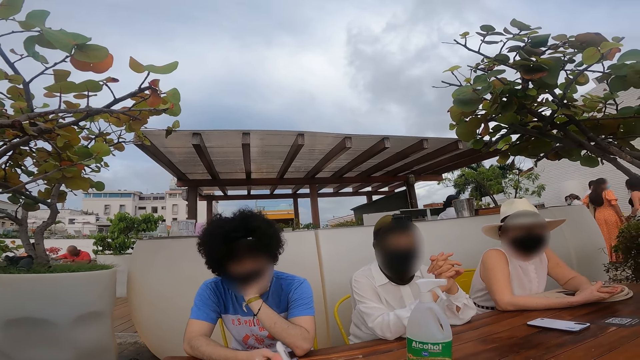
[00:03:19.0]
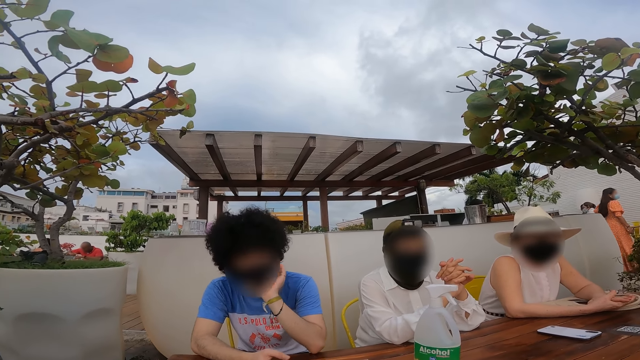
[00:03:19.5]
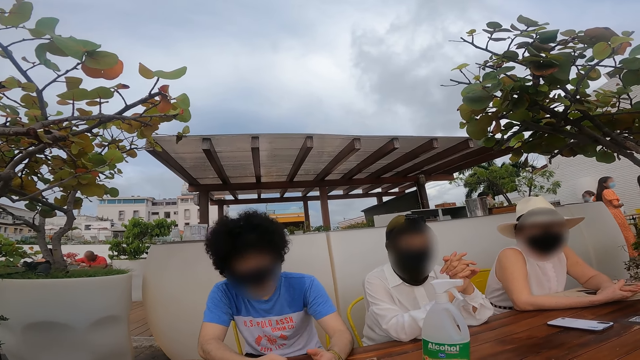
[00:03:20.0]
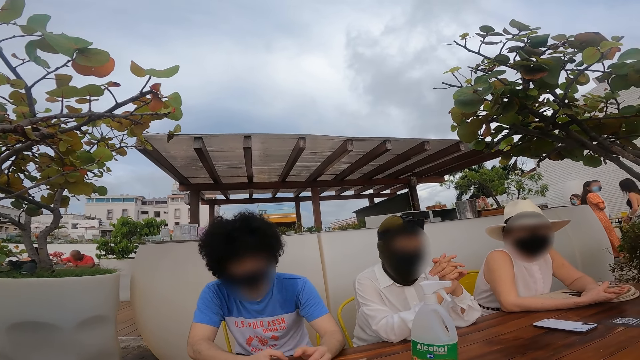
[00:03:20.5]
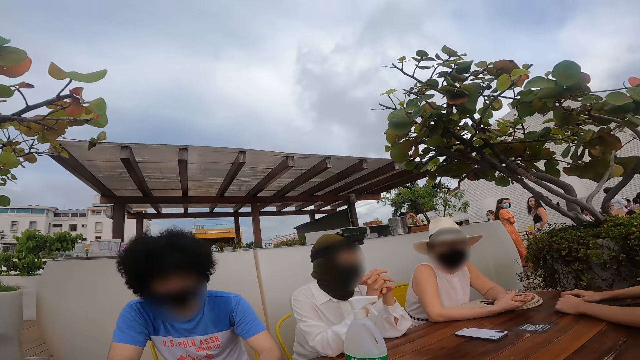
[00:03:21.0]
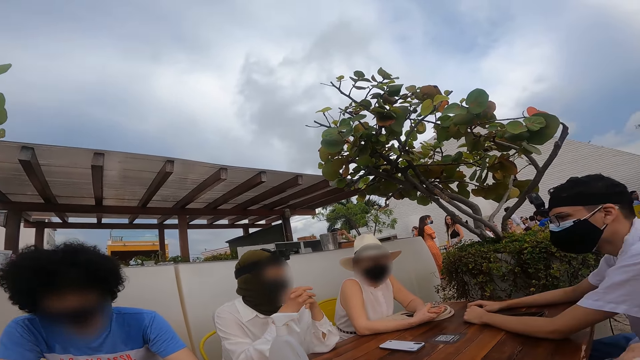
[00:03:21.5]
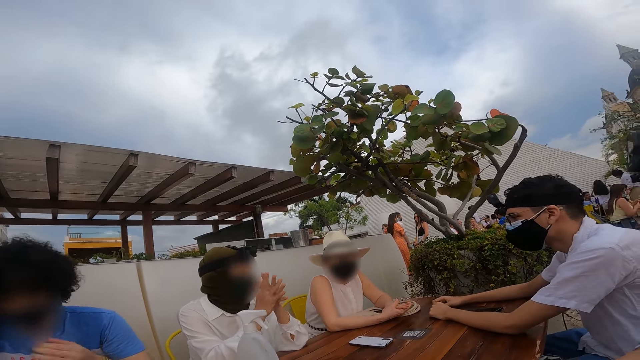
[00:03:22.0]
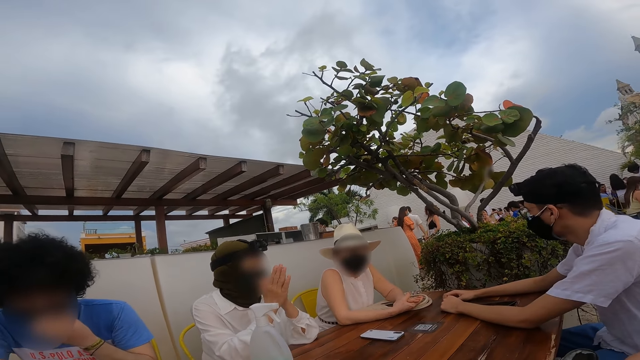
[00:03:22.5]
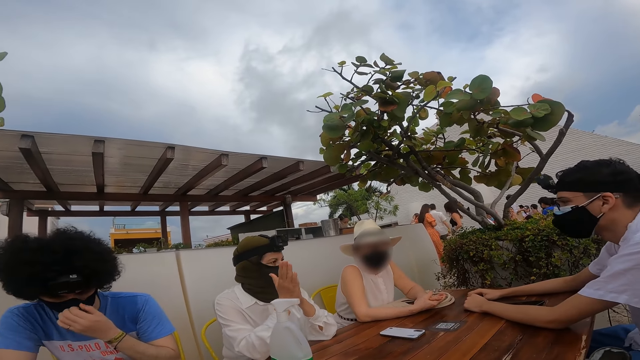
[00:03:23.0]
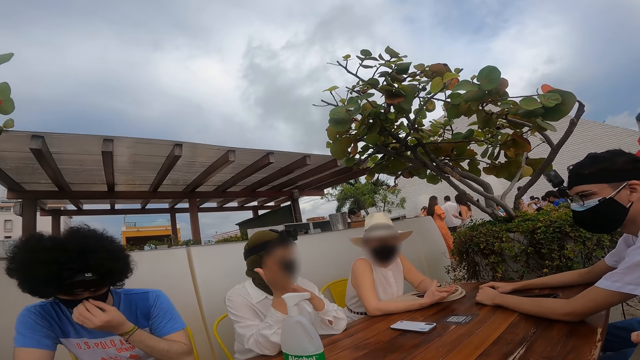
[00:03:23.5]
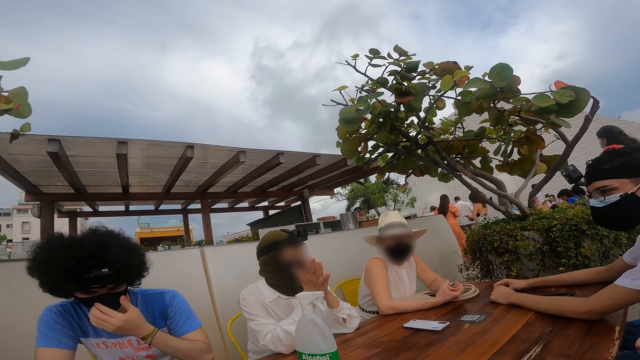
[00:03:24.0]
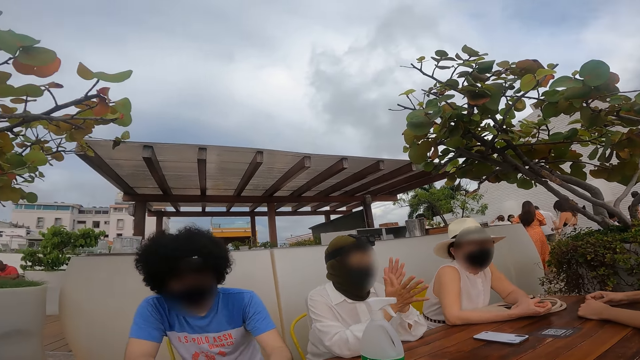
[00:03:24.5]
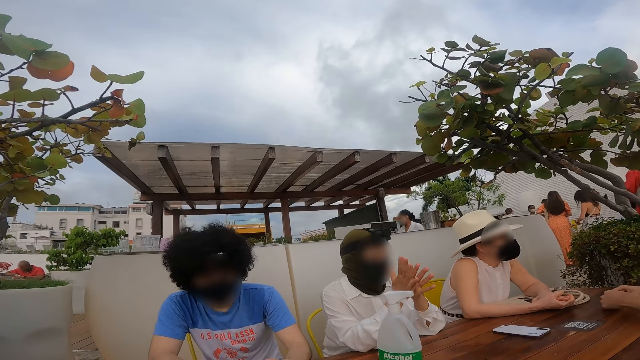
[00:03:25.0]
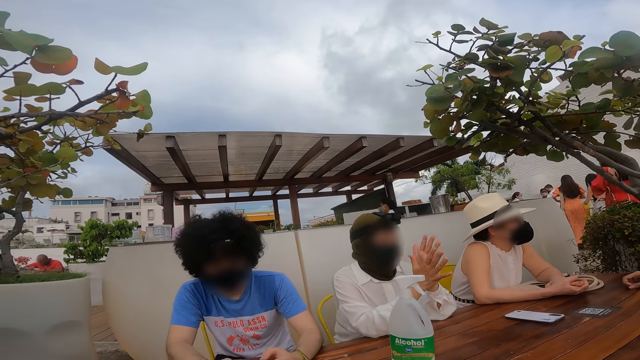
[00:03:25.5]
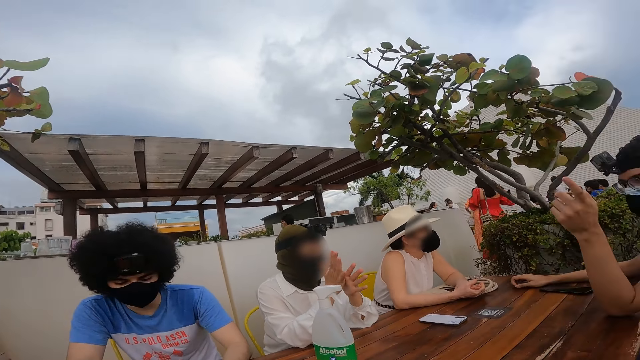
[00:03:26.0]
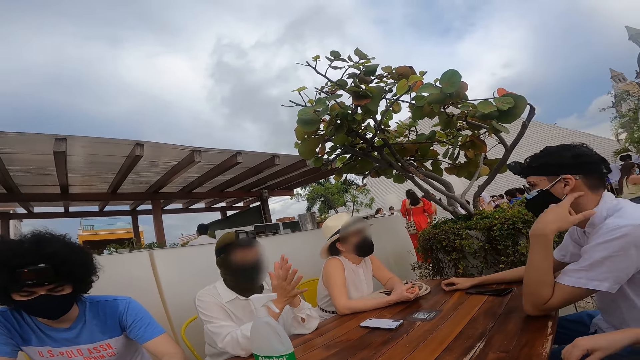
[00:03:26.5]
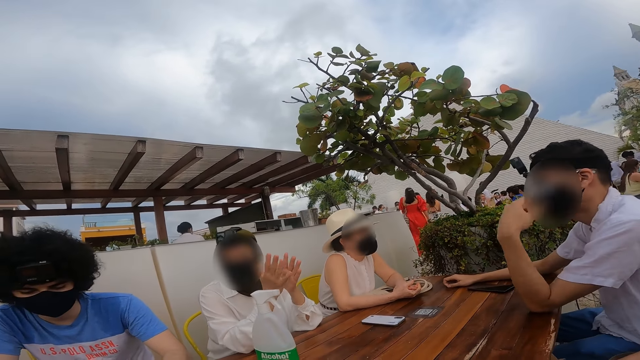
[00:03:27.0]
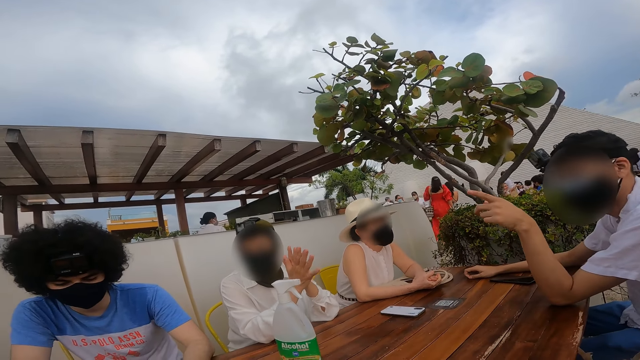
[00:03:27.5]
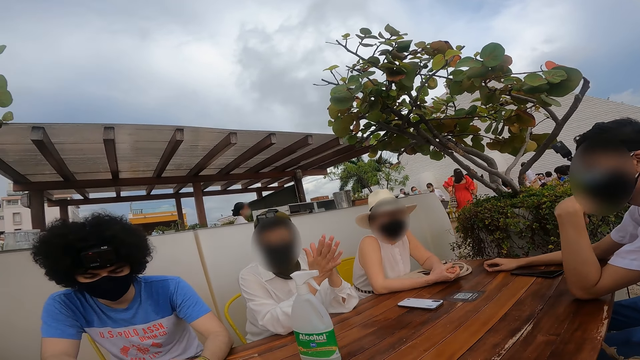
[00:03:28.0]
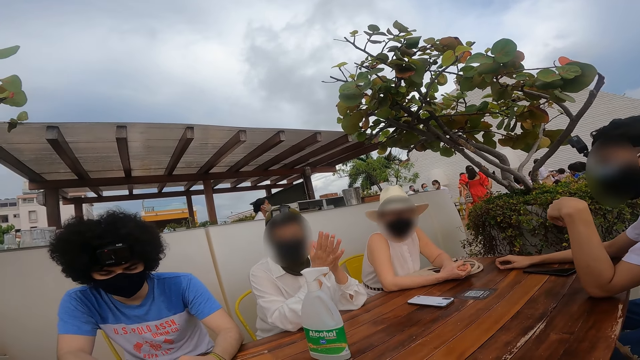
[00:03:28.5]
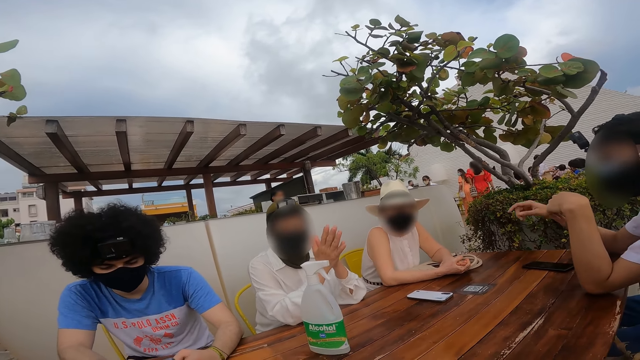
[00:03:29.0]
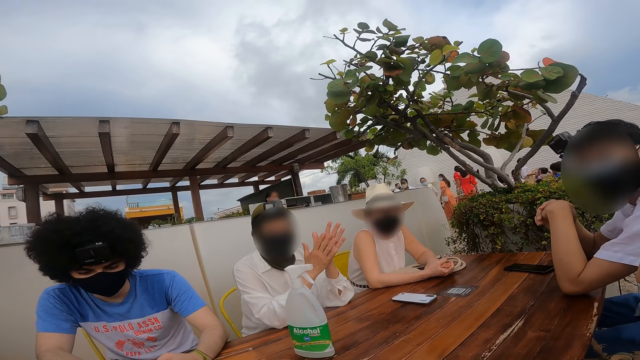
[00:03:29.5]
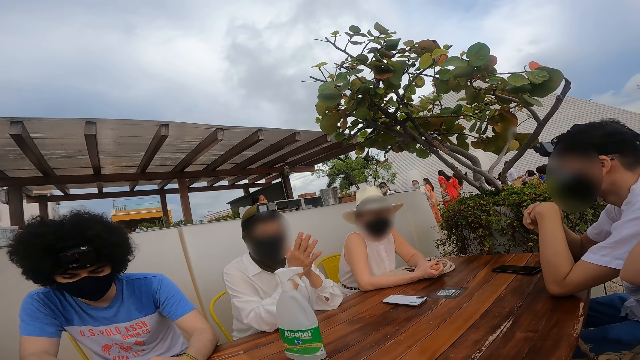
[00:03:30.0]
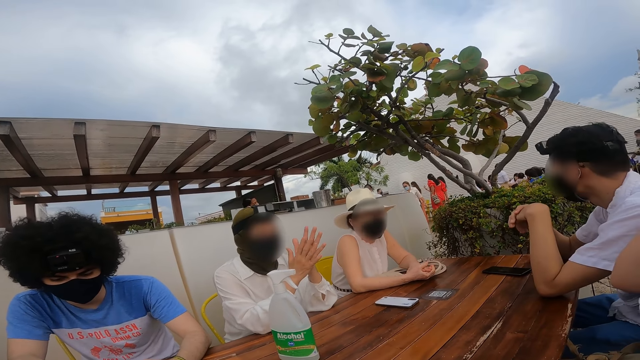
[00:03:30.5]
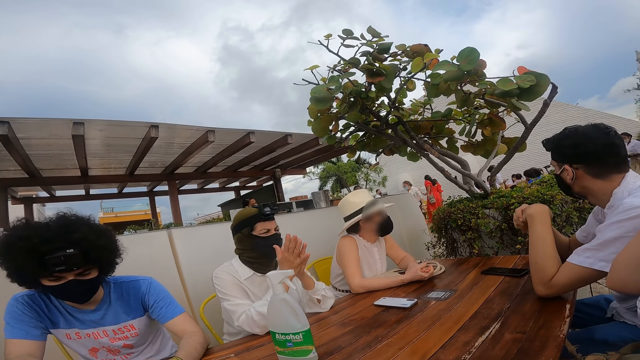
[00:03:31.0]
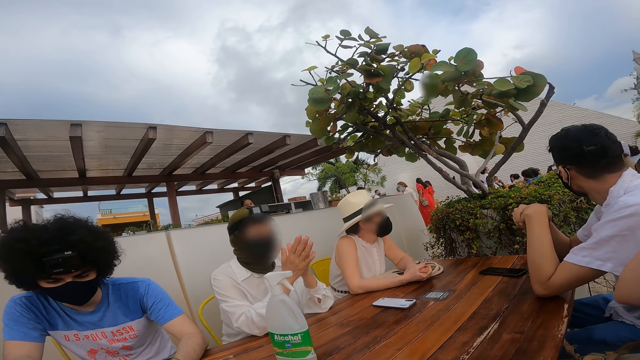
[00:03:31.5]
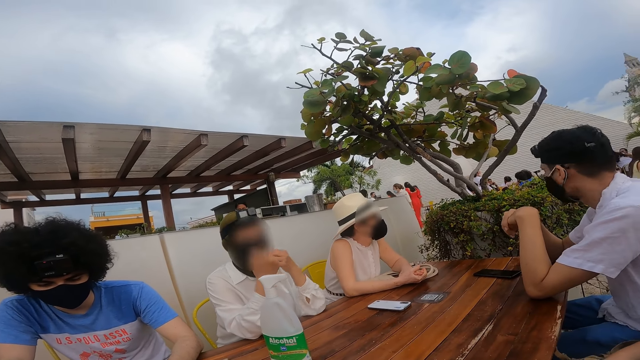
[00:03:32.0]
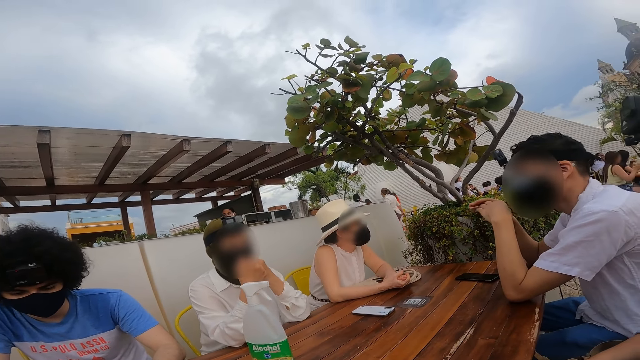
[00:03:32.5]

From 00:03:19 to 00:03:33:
A person holds her hands together. Another person points to something.

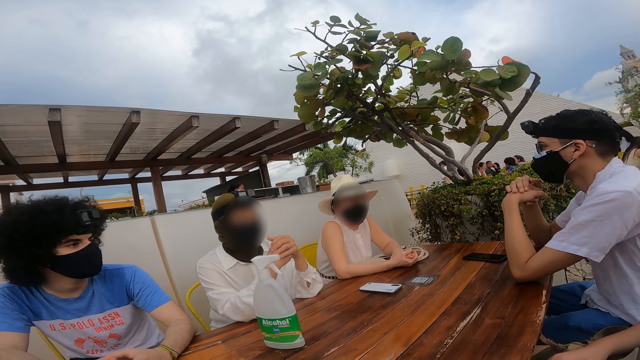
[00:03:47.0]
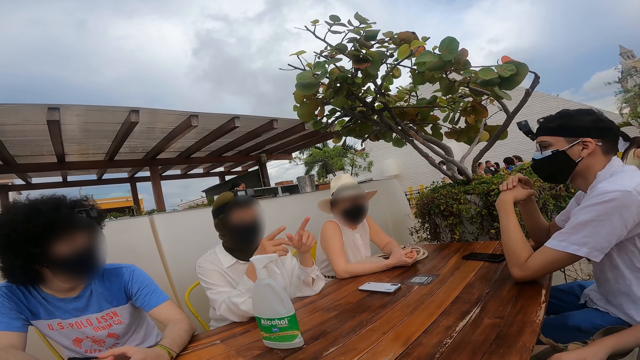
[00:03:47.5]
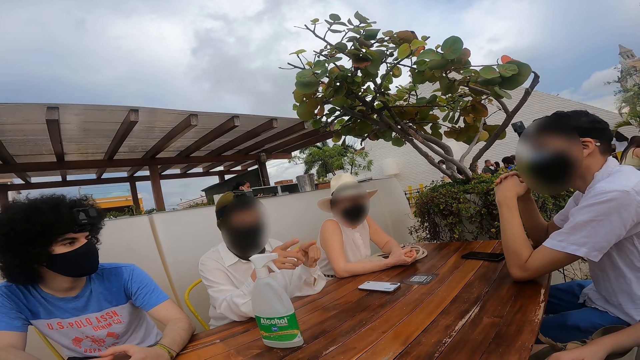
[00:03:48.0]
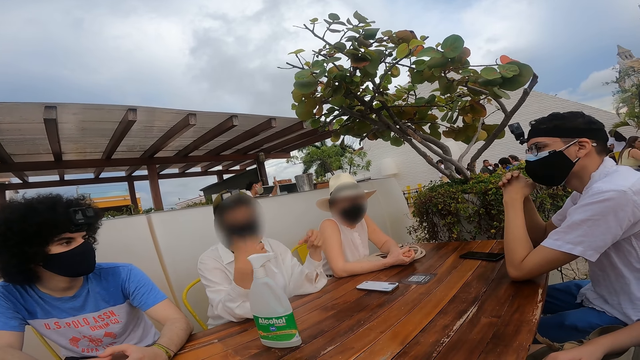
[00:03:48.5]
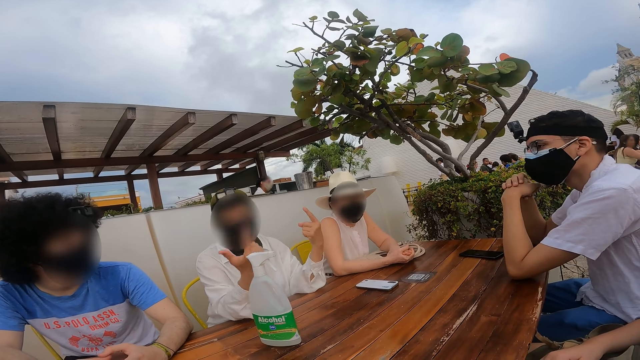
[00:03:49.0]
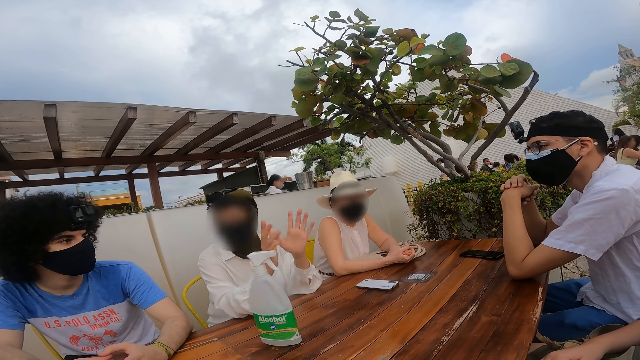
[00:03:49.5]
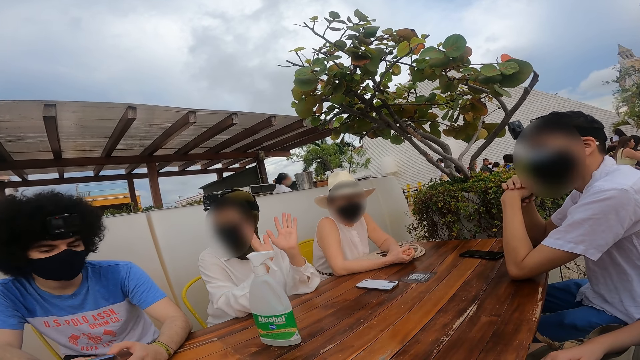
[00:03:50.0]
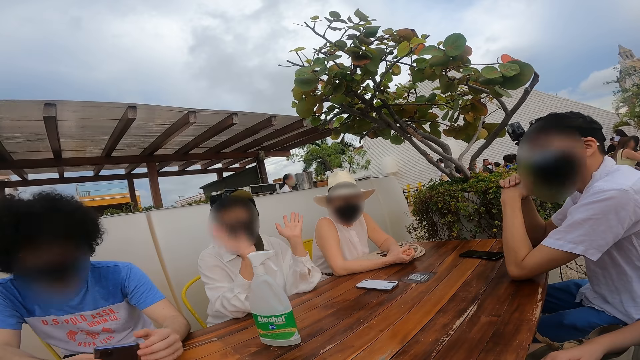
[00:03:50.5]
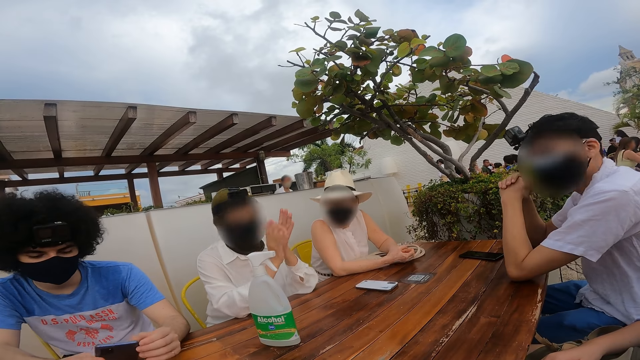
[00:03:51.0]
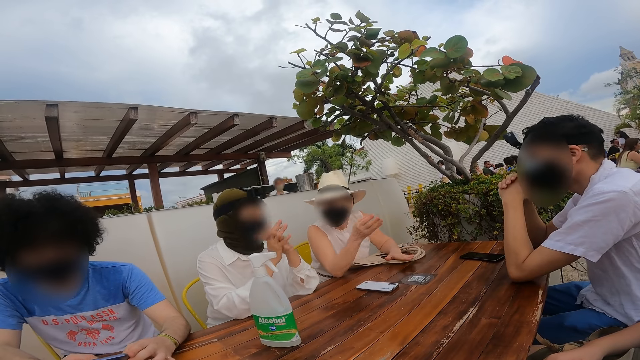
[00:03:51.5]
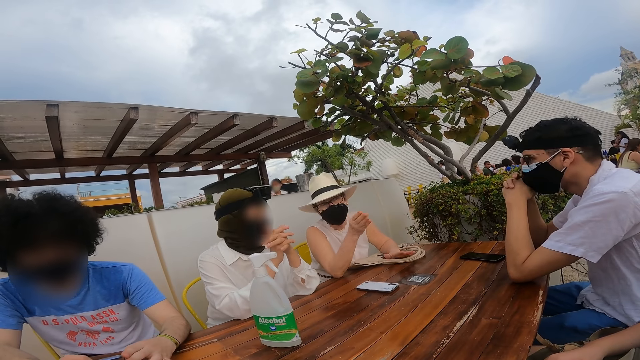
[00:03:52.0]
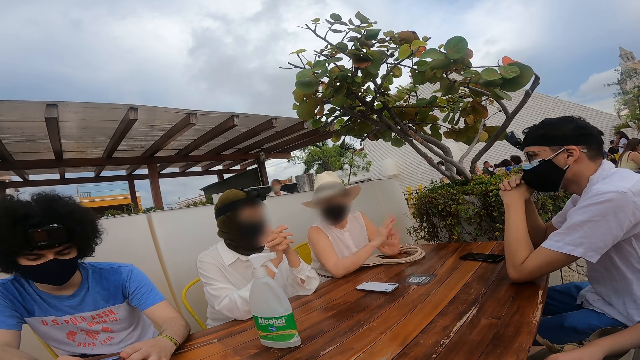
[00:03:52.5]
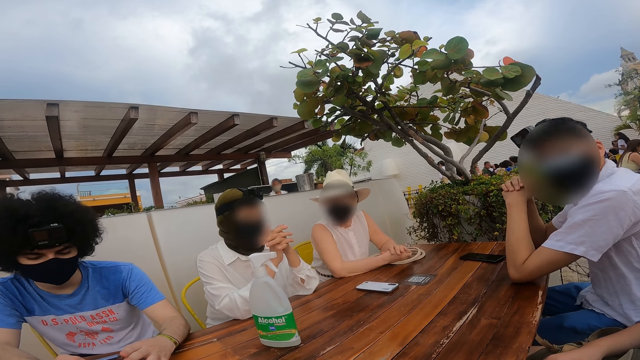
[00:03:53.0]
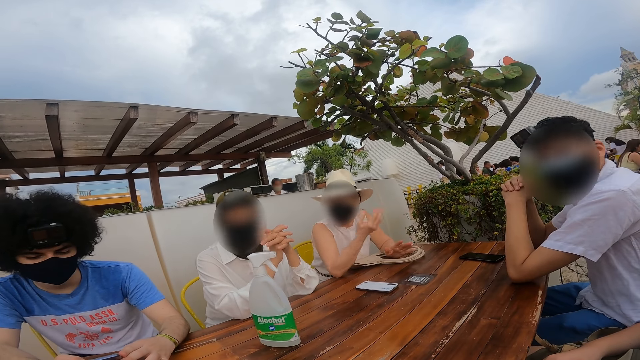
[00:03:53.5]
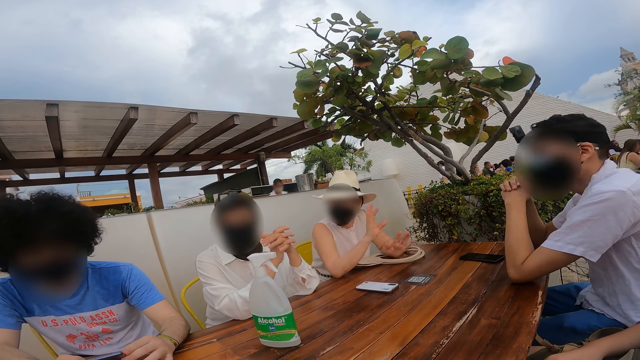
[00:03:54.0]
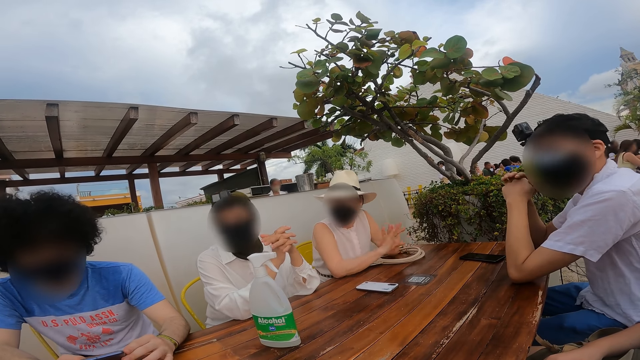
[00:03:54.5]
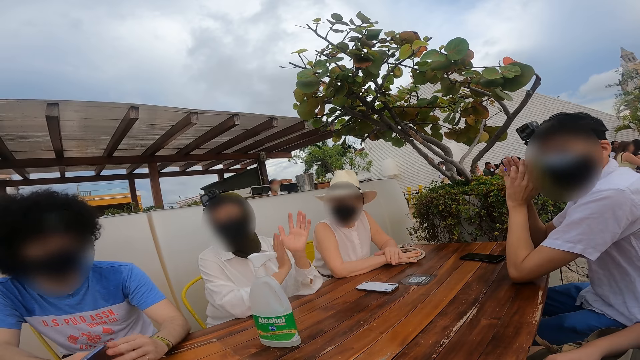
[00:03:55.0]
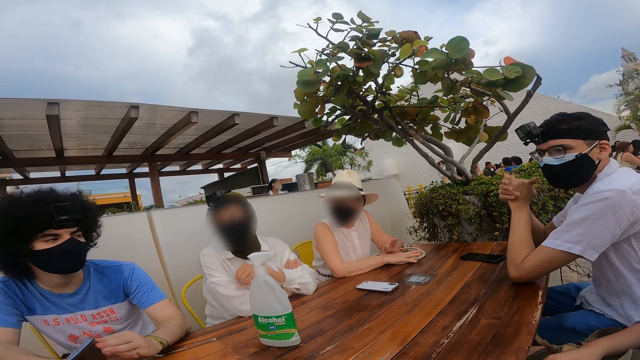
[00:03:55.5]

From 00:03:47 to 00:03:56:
A person points at another person.
